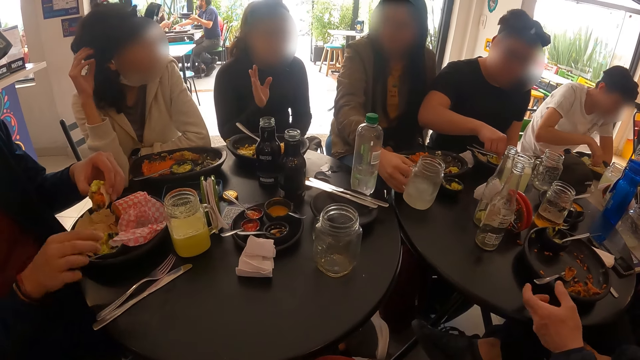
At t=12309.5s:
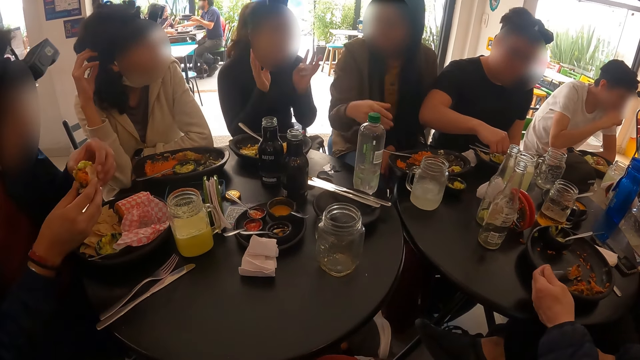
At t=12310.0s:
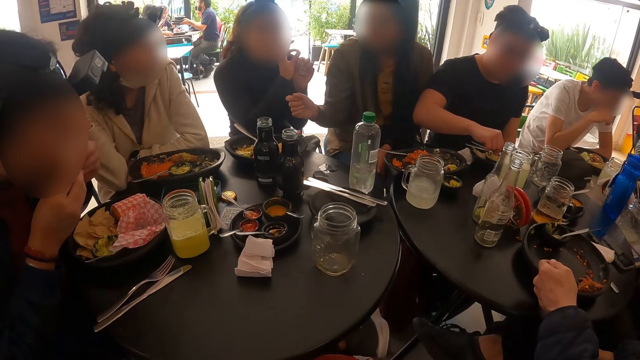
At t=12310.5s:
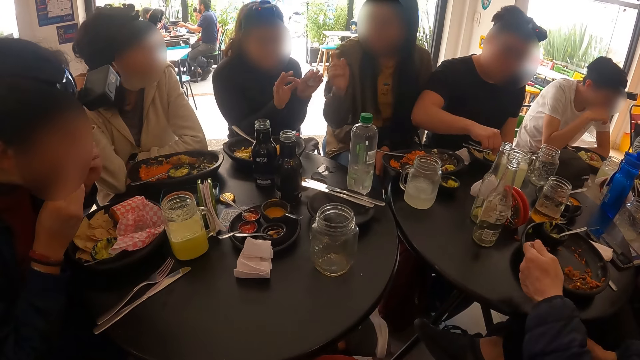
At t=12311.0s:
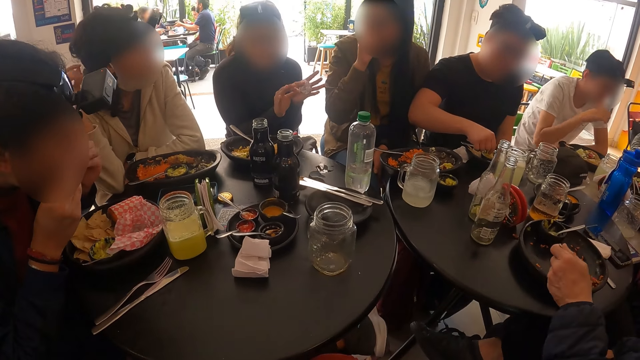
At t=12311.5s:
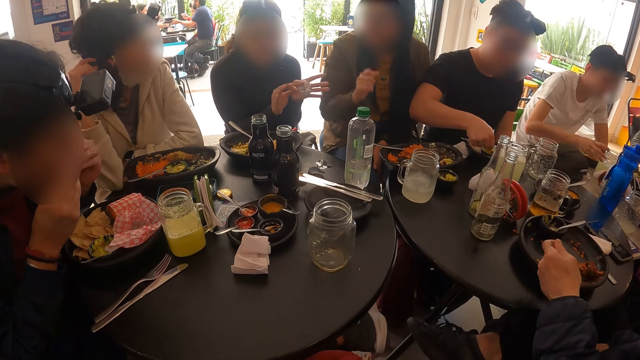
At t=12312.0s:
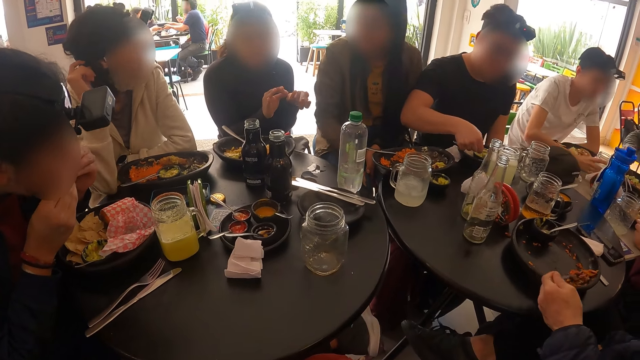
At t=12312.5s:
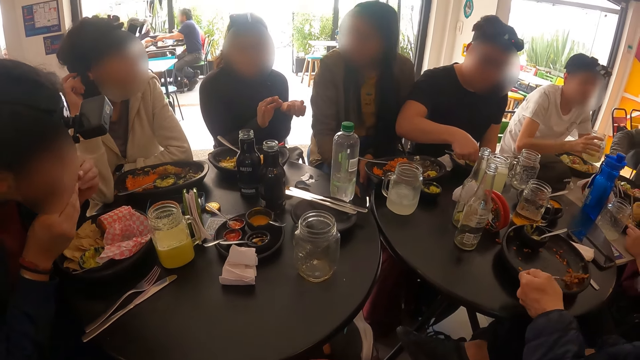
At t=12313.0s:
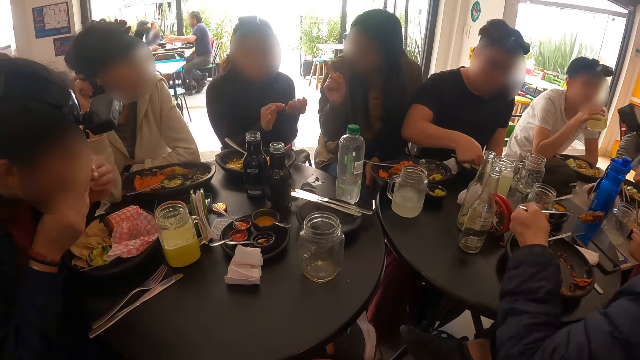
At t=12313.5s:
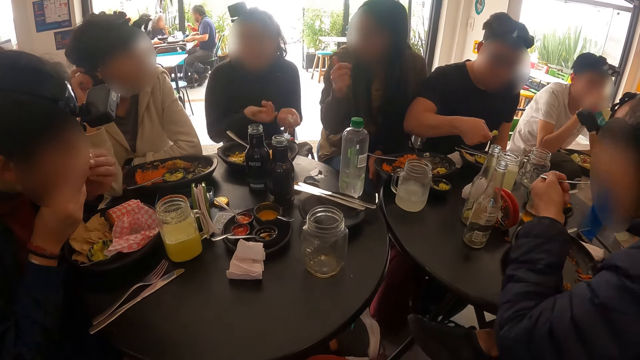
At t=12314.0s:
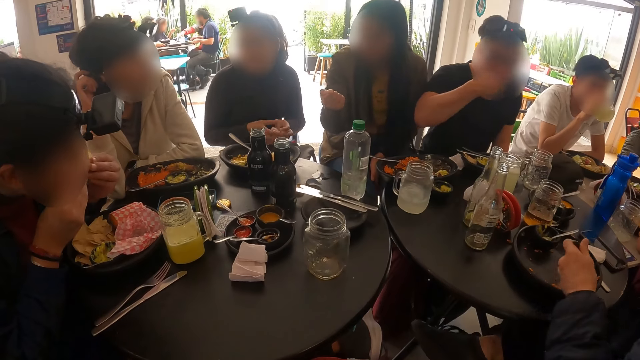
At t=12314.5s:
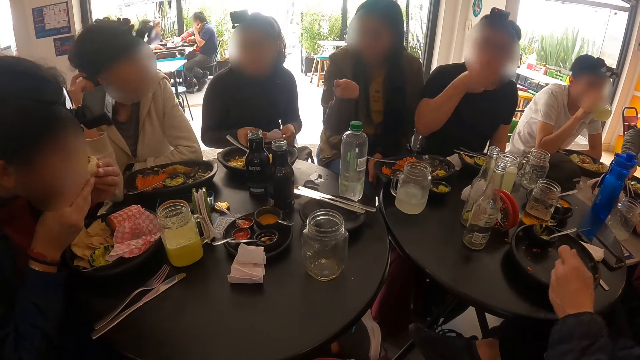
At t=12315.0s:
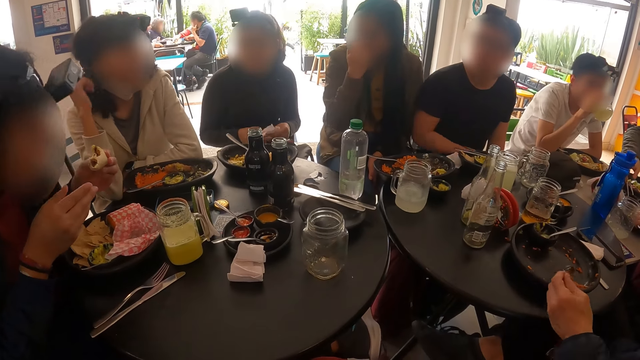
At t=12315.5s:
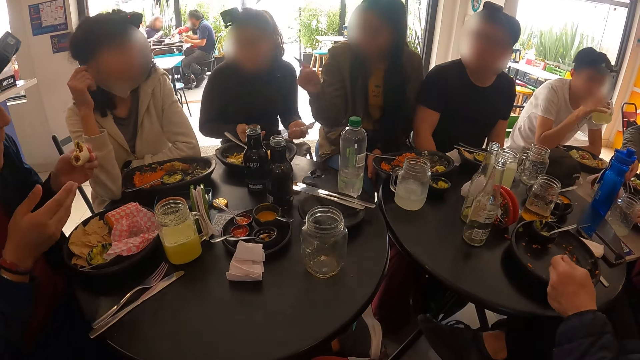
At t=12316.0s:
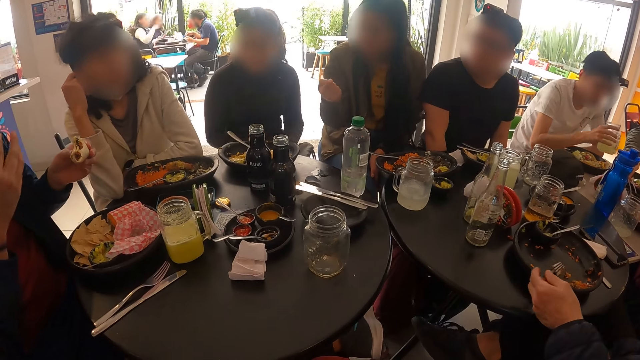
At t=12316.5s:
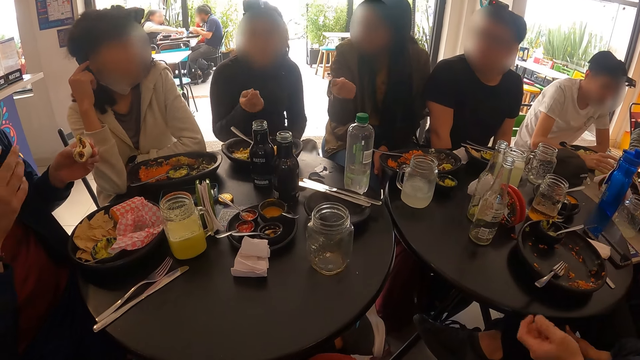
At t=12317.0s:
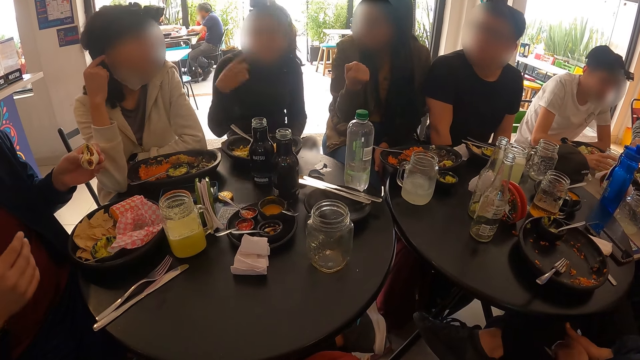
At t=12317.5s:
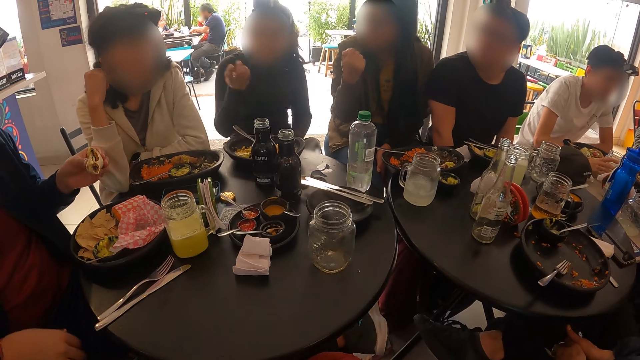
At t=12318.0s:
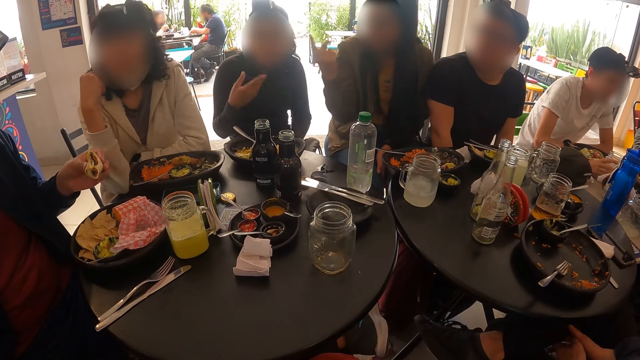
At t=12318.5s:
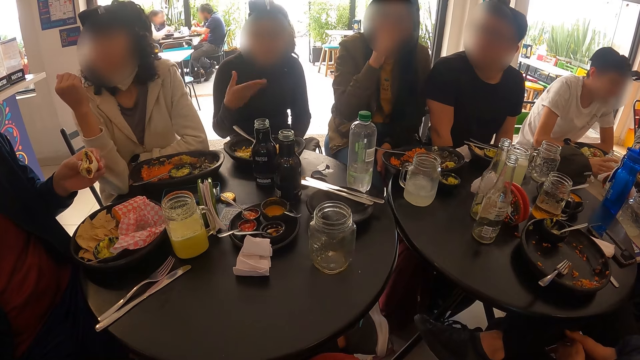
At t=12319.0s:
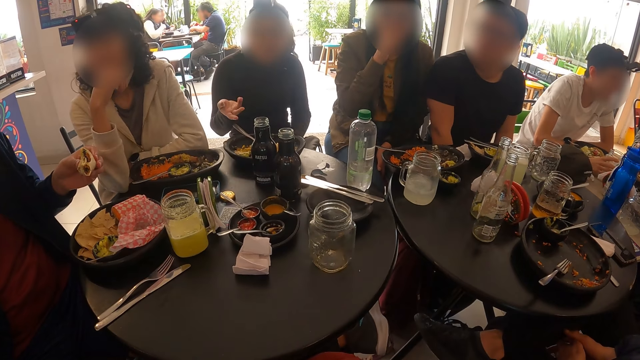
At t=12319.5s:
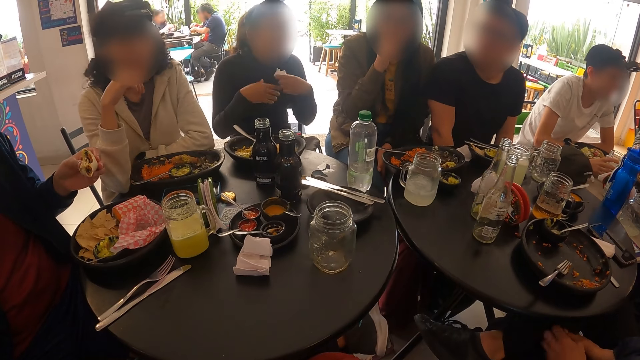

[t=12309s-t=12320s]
A woman drops the cup of juice on the table with her right hand. A man drops the spoon in the bowl with his right hand. Another man picks the fork in the plate with his left hand. Another woman interacts with a third woman. A third man eats the potato chip in his right hand. The first woman interacts with the third woman. The first man eats the wrap of rice with both hands. The second man takes some rice from the plate with the fork in his right hand. The third man picks the cup of juice from the table with his right hand, and takes a drink from the cup in his right hand. The second man eats the rice with the fork in his left hand. A fourth man eats the potato chip in his right hand. The second man drops the fork in the plate with his left hand. The third man drops the cup of juice on the table with his right hand.

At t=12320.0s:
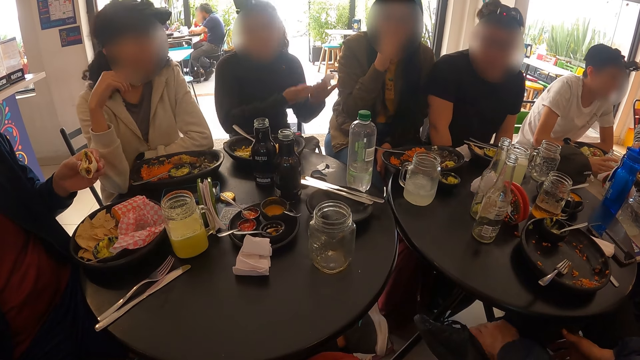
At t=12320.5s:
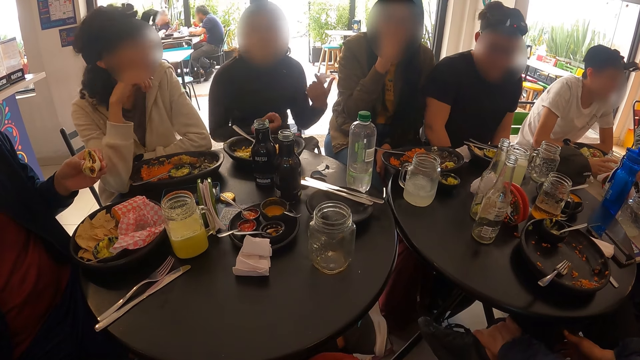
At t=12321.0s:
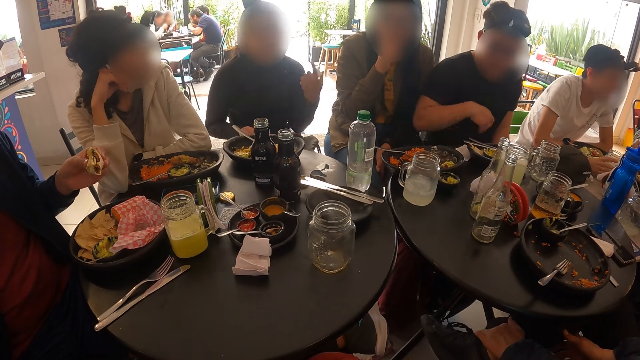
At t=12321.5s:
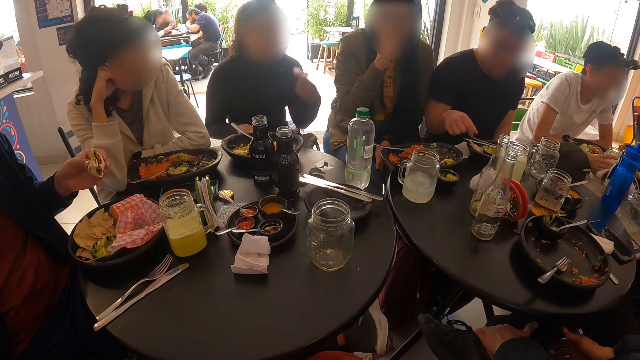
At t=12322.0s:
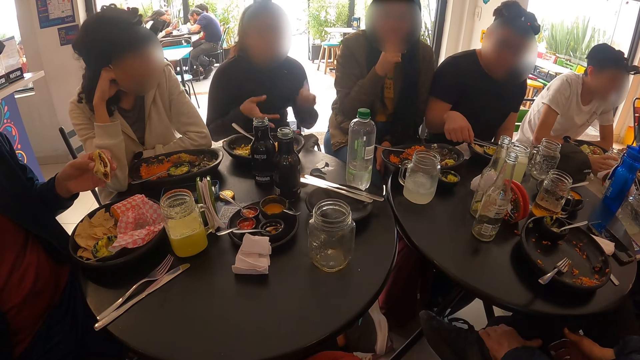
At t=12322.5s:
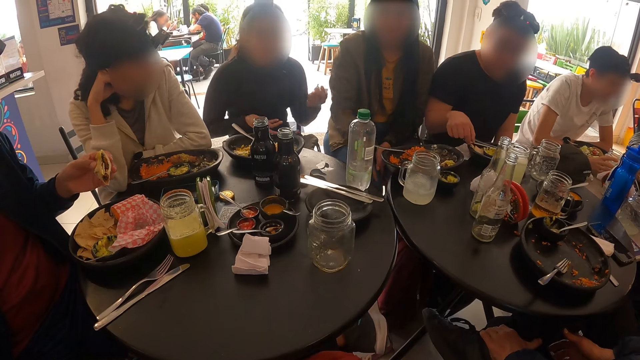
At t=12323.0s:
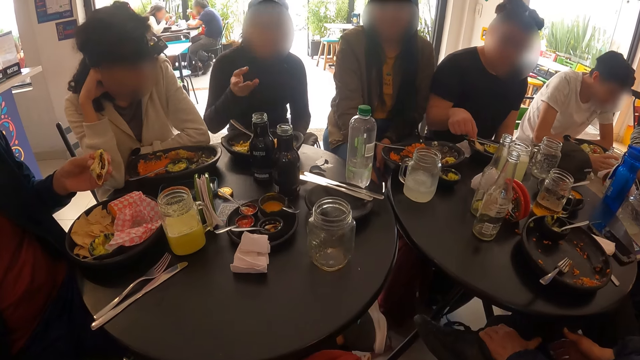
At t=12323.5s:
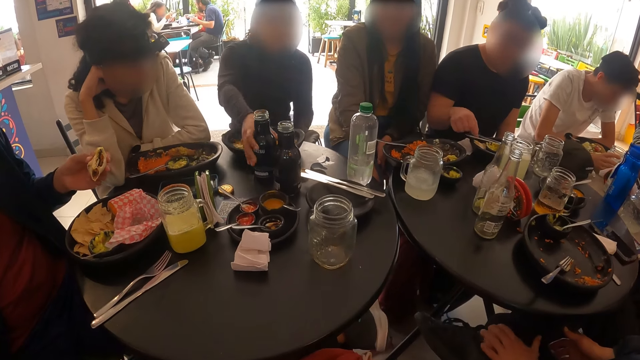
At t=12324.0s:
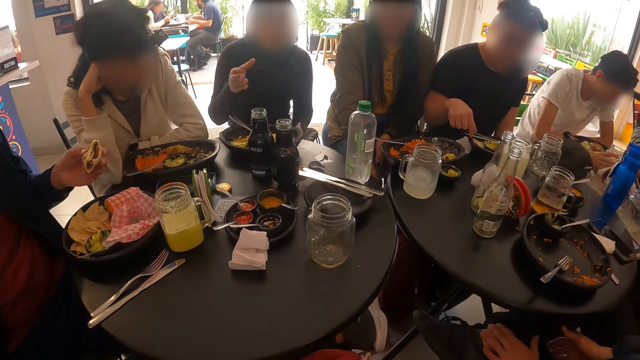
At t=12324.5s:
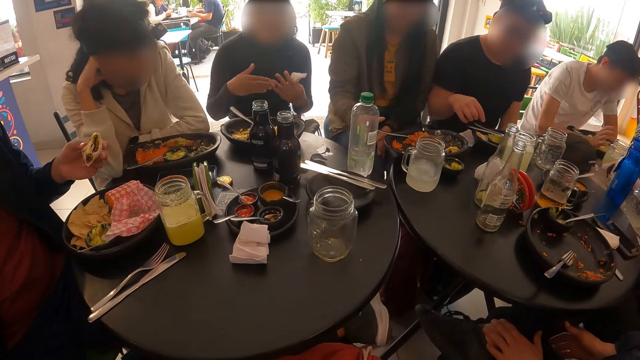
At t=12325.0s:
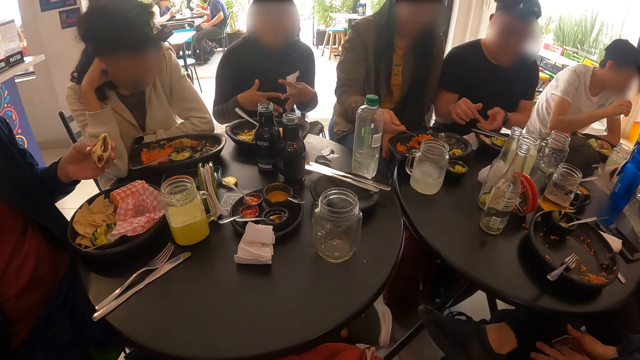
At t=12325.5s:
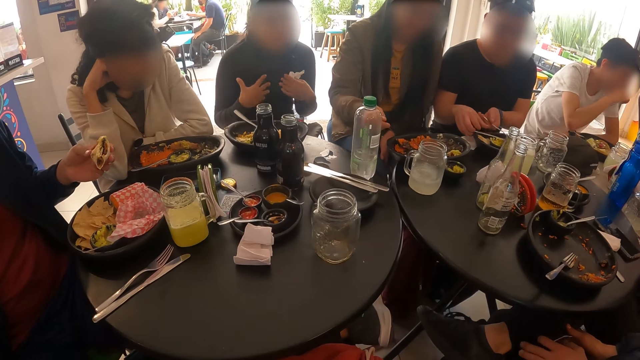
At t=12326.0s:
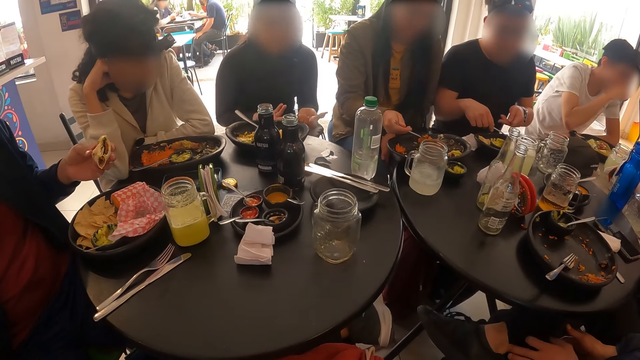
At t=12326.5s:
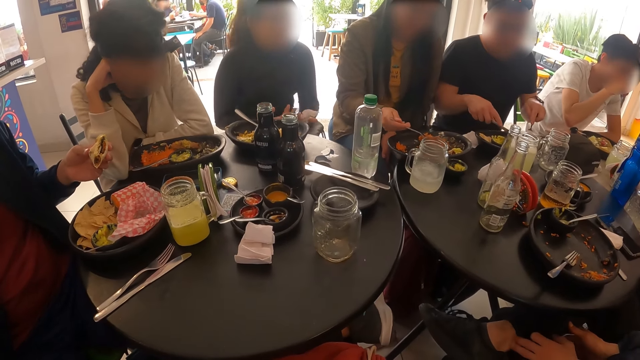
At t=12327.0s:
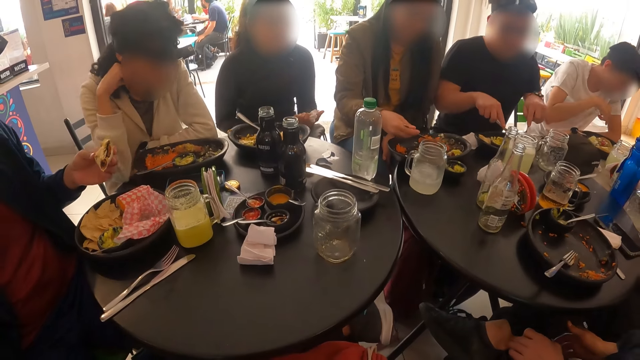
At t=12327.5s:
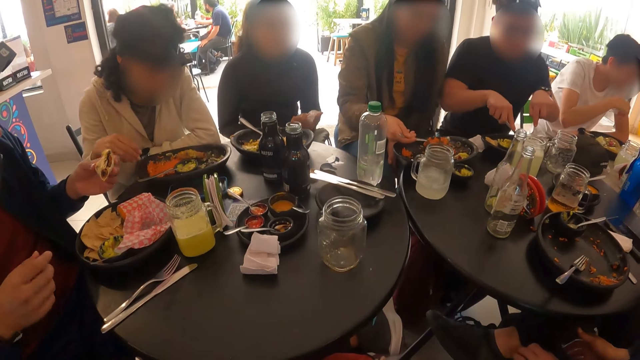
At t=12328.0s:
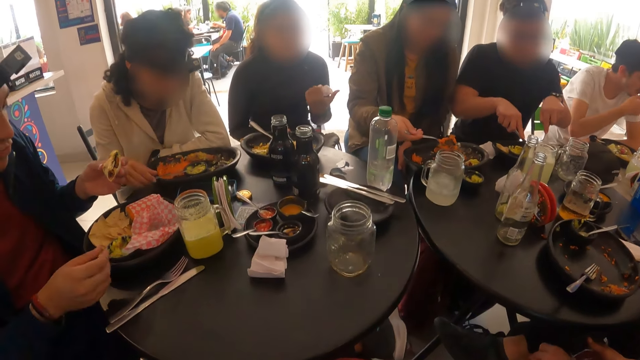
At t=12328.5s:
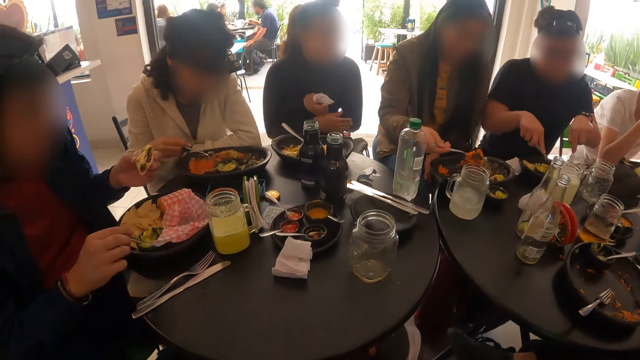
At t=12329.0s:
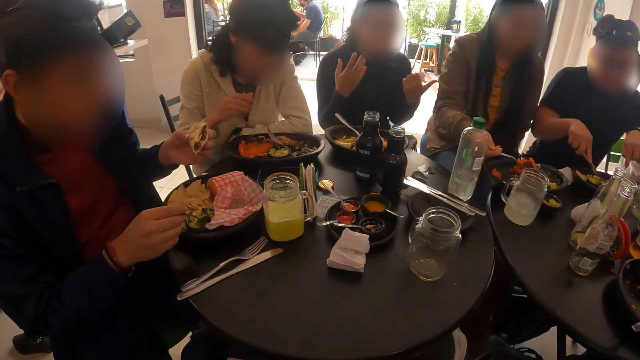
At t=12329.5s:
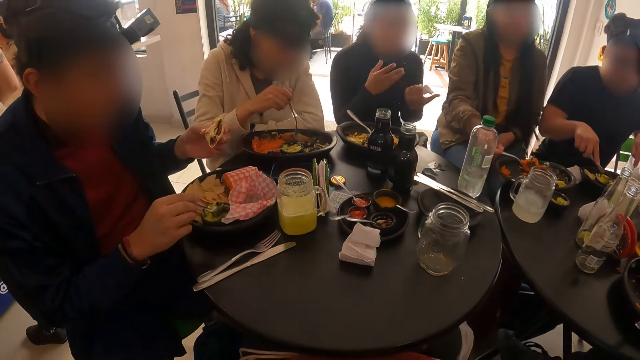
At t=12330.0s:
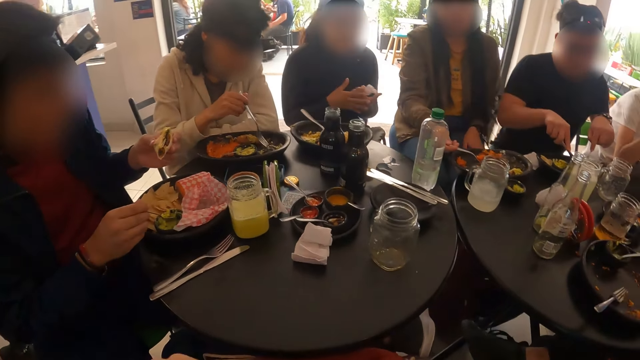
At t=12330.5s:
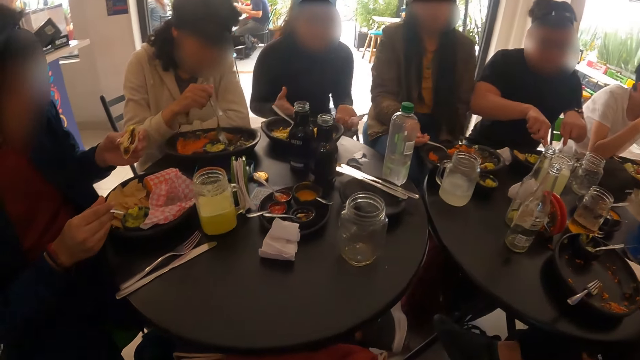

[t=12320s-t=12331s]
A man interacts with another man. A woman picks the fork from the plate with her right hand. A third man picks the fork and knife from the plate with both hands. The woman packs some rice from the plate with the fork in her right hand. The third man cuts meat on the plate with the knife in his right hand. Another woman picks the fork in the plate with her right hand. A fourth man picks the spoon from the bowl with his right hand. The fourth man packs some cream from the bowl with the spoon in his right hand.
